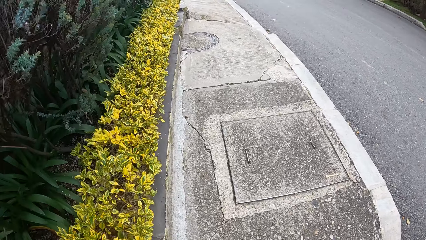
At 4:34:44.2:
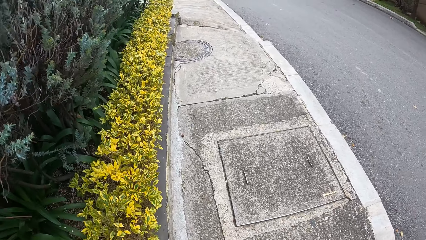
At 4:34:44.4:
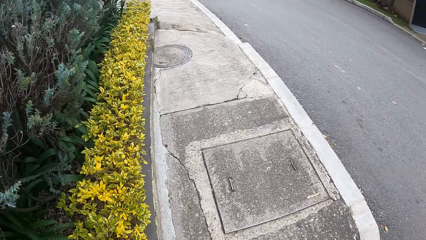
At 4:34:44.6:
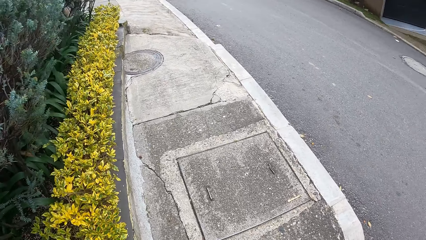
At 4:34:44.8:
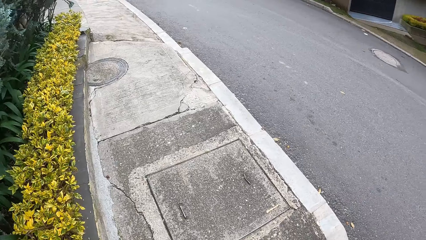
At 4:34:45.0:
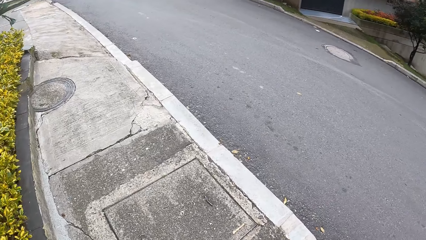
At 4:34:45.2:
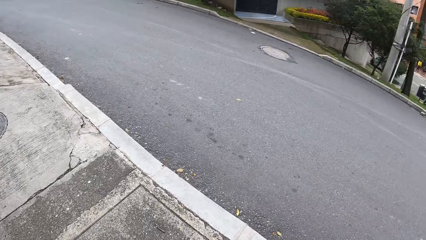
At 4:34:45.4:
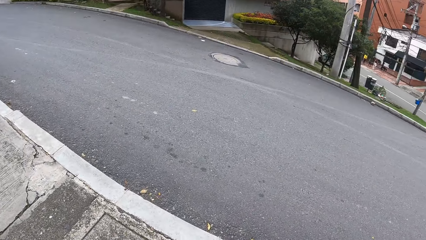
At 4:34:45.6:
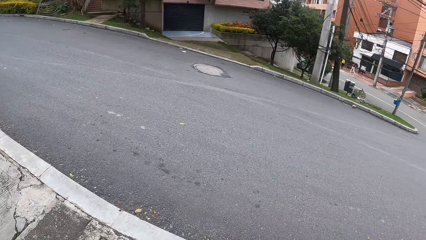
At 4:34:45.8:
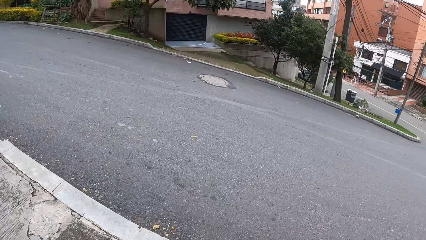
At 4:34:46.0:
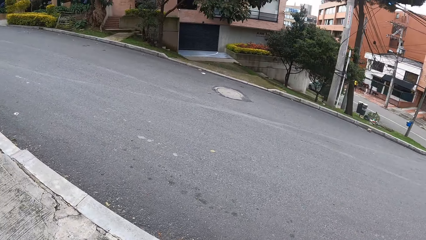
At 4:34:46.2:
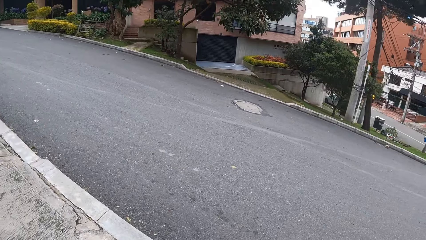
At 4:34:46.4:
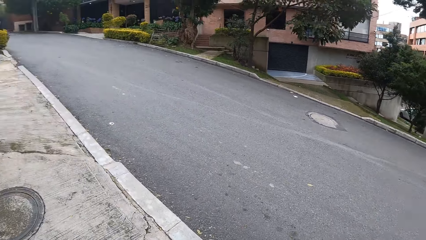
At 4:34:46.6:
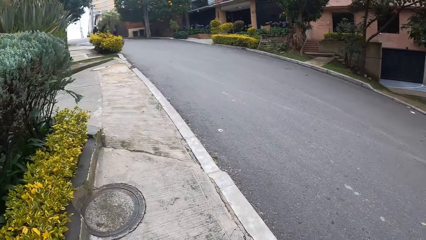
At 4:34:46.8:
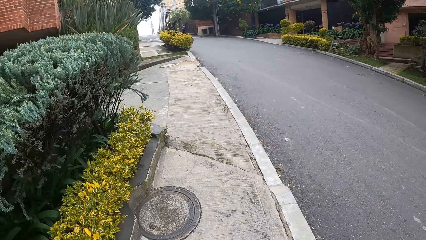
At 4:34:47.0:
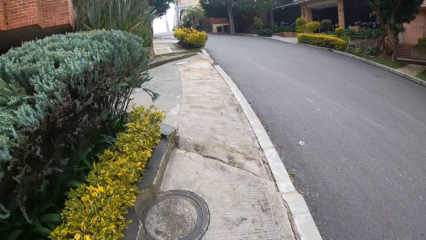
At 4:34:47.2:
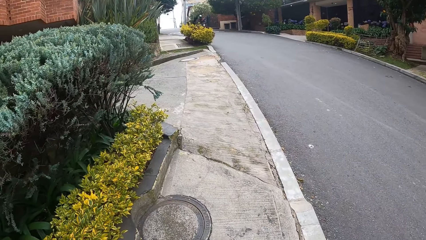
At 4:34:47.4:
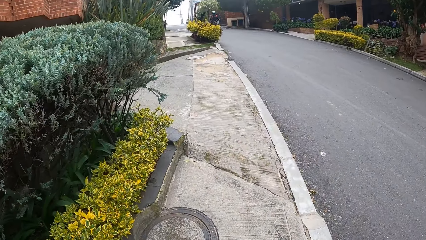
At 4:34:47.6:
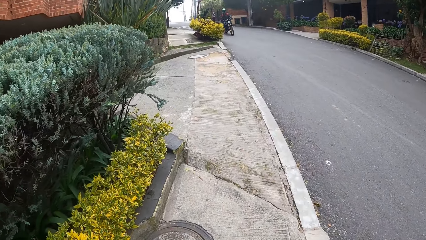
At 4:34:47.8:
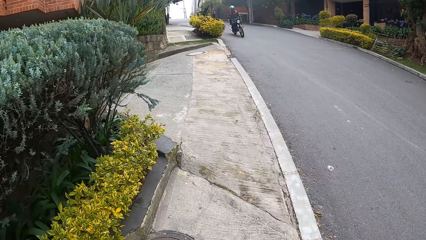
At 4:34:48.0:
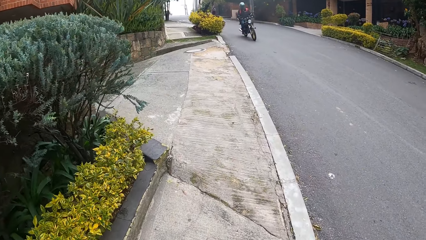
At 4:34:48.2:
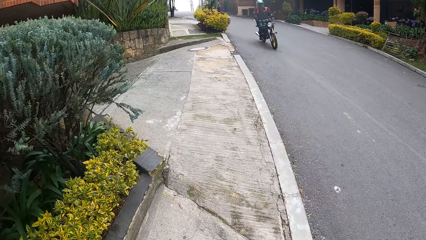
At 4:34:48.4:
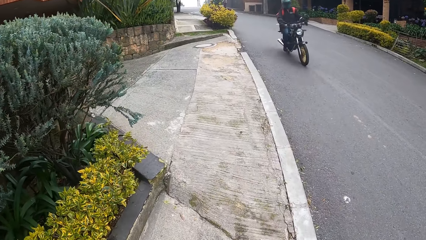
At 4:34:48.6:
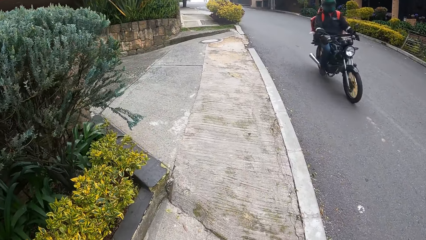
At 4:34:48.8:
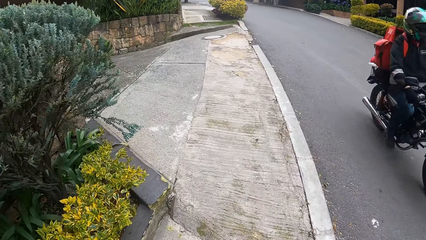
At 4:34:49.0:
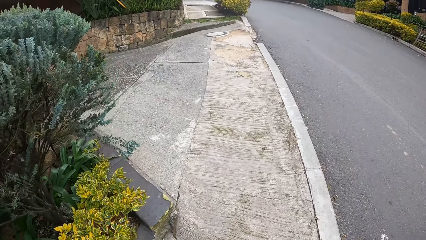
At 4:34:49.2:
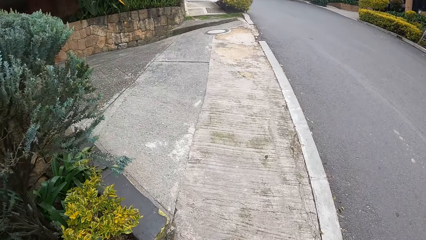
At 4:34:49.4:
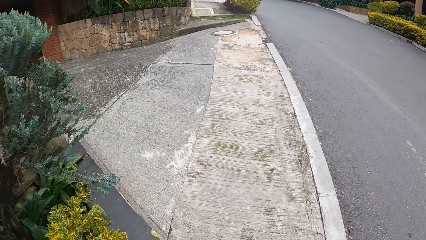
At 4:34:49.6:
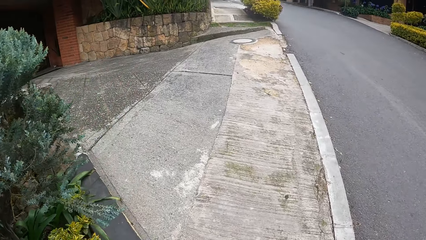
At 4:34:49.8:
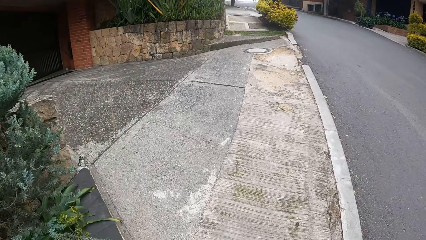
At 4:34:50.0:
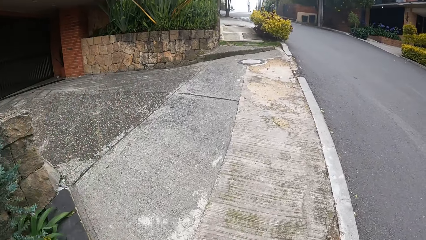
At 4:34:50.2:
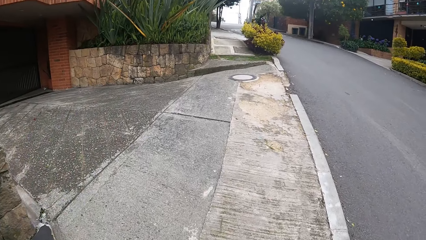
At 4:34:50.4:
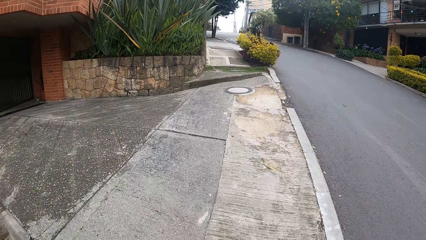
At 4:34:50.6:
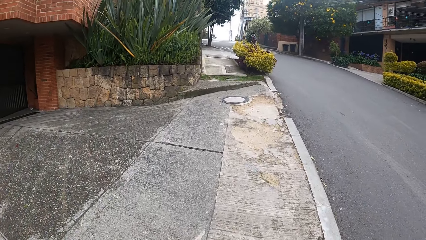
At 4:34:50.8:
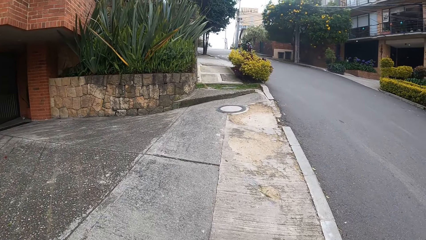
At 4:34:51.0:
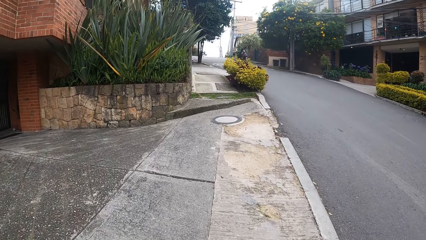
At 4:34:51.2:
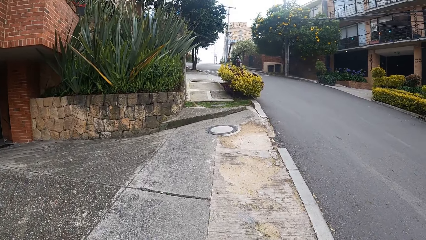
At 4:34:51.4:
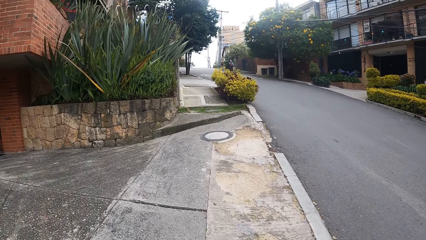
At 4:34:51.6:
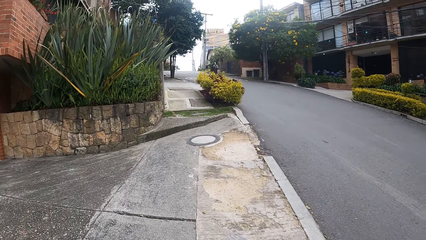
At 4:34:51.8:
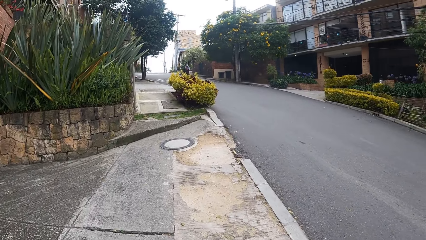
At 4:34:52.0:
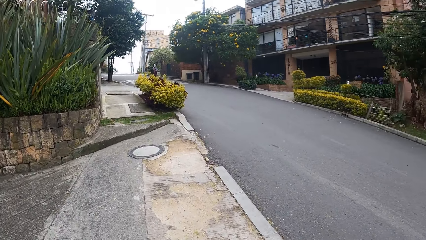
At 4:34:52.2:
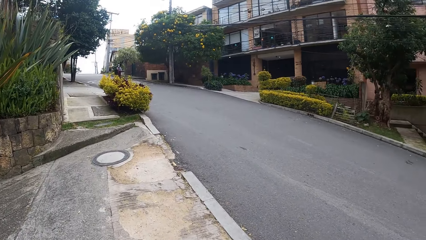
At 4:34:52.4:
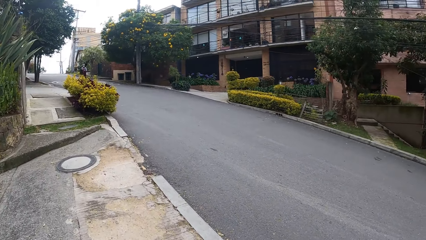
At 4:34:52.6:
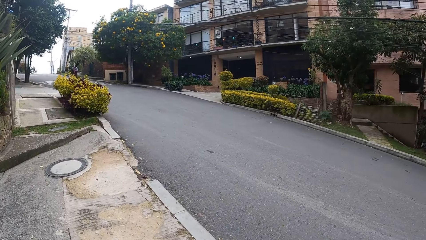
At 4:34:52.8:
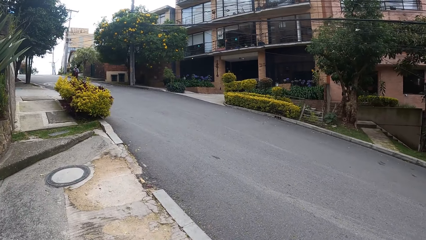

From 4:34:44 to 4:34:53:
The camera wearer turns around the road. They walk on the sidewalk.

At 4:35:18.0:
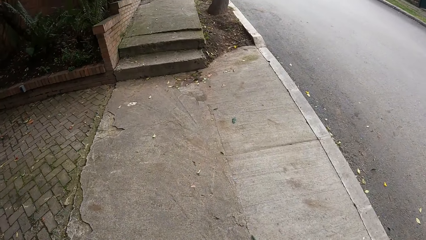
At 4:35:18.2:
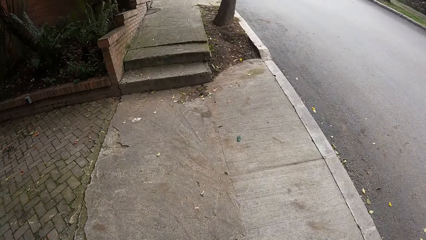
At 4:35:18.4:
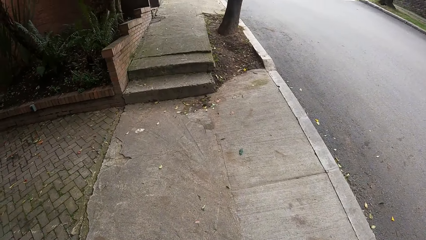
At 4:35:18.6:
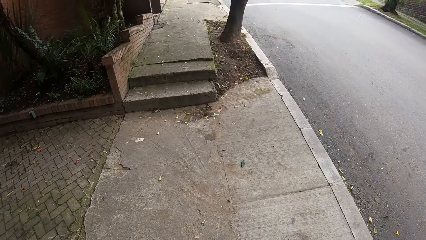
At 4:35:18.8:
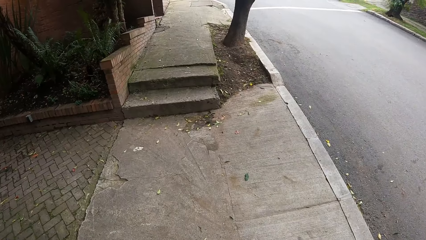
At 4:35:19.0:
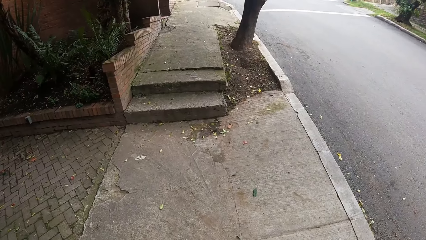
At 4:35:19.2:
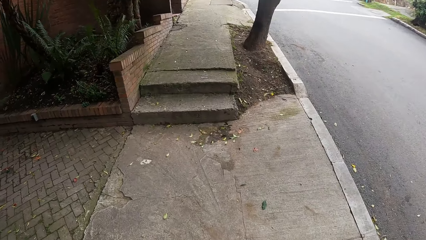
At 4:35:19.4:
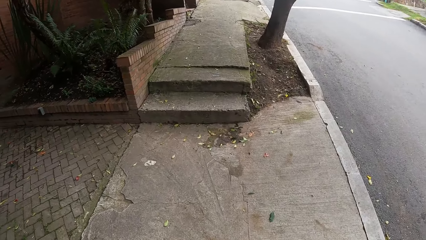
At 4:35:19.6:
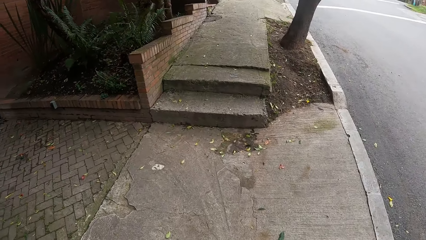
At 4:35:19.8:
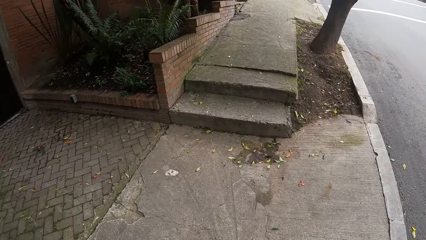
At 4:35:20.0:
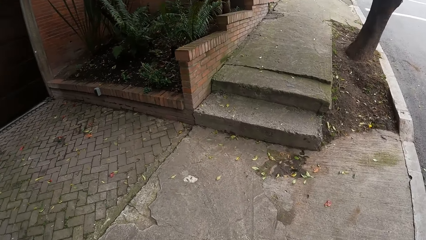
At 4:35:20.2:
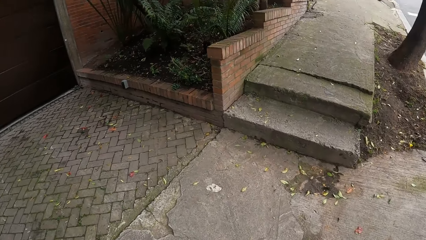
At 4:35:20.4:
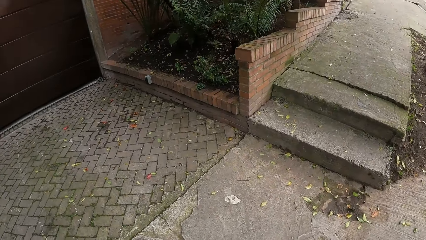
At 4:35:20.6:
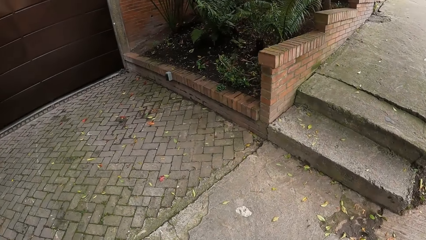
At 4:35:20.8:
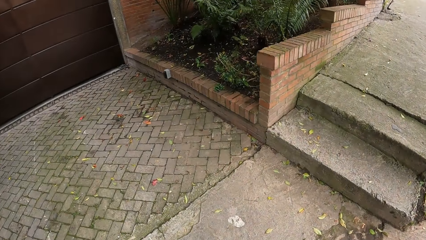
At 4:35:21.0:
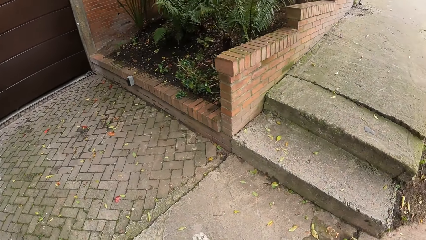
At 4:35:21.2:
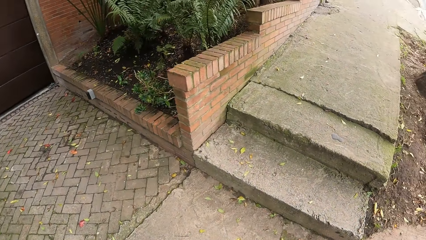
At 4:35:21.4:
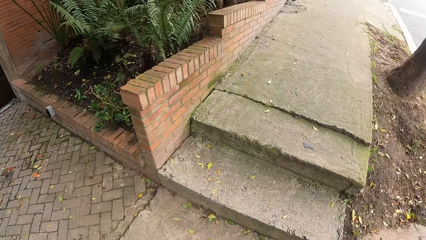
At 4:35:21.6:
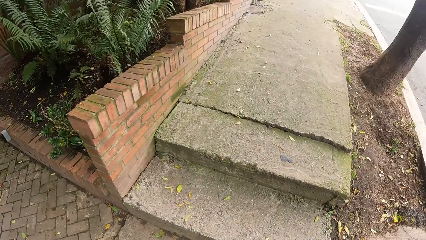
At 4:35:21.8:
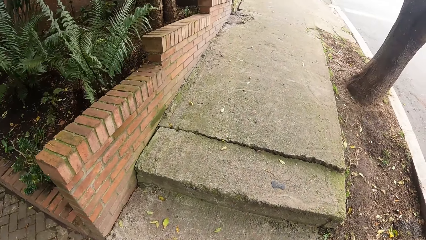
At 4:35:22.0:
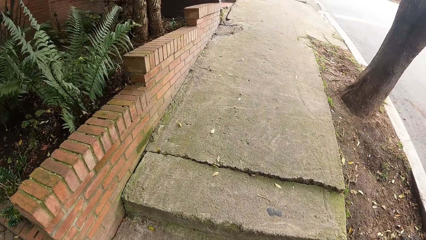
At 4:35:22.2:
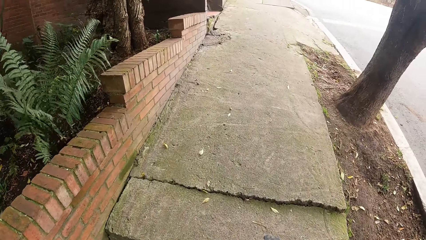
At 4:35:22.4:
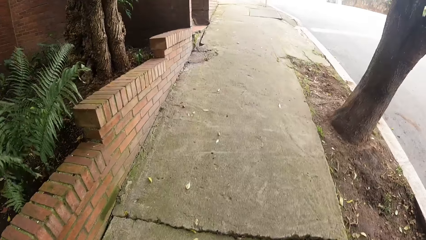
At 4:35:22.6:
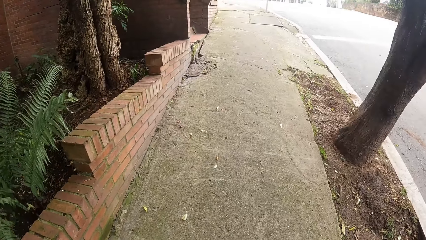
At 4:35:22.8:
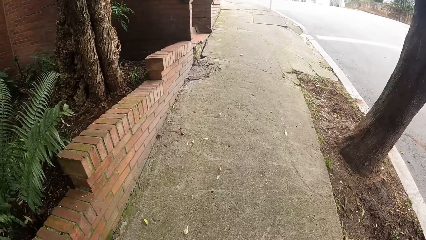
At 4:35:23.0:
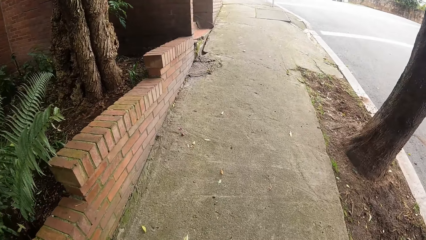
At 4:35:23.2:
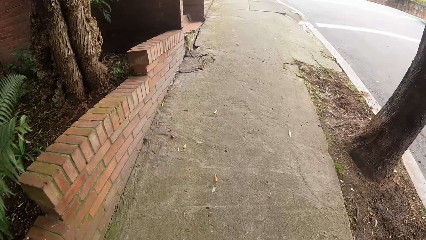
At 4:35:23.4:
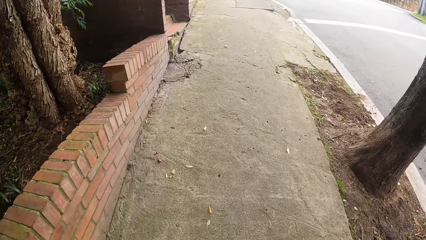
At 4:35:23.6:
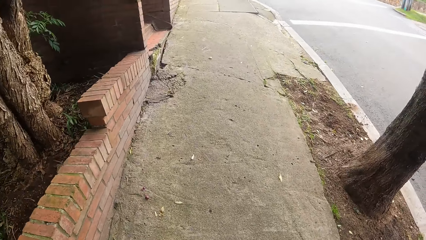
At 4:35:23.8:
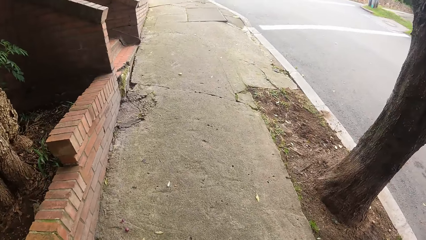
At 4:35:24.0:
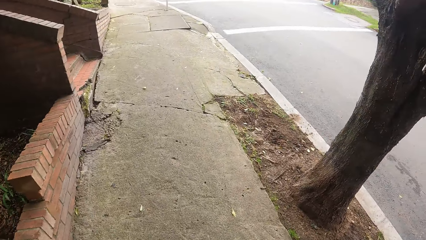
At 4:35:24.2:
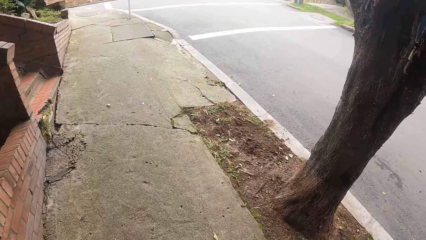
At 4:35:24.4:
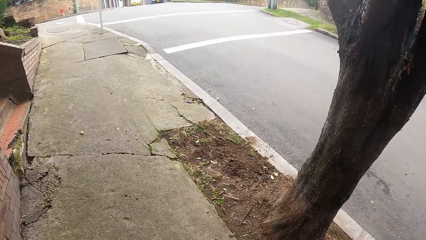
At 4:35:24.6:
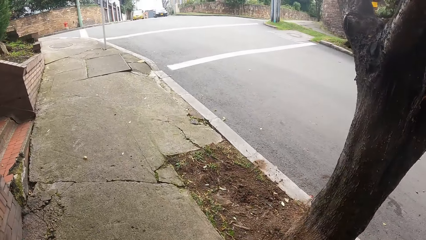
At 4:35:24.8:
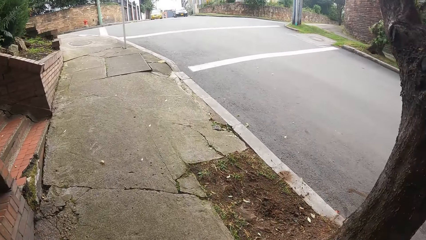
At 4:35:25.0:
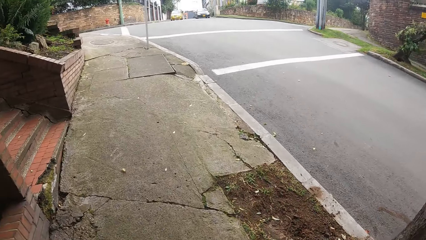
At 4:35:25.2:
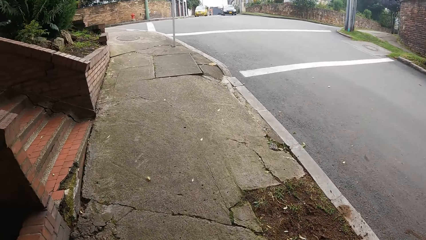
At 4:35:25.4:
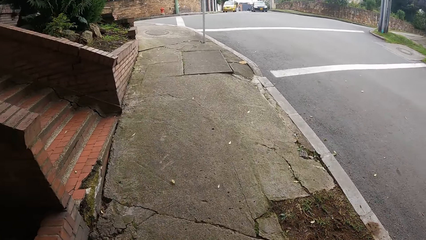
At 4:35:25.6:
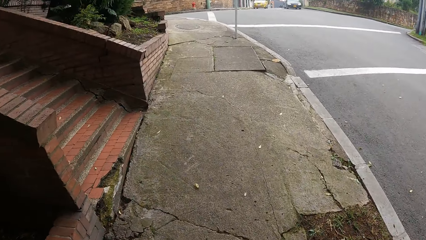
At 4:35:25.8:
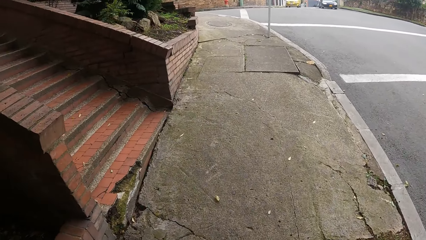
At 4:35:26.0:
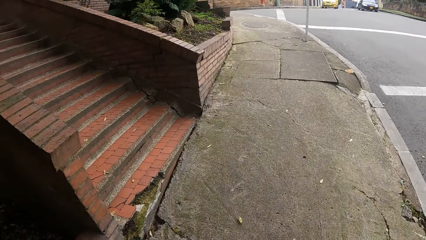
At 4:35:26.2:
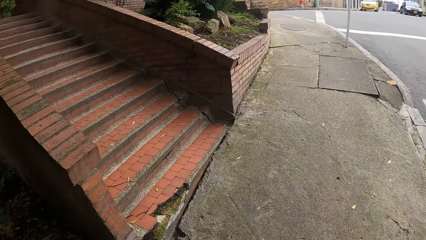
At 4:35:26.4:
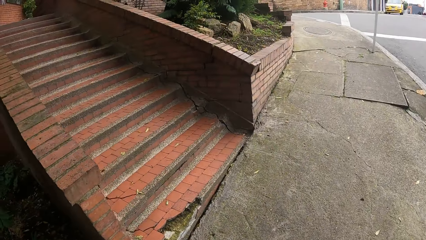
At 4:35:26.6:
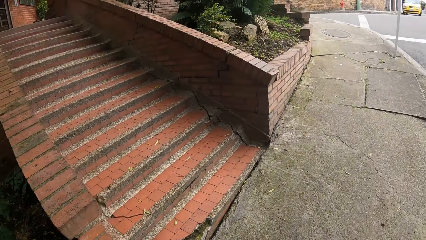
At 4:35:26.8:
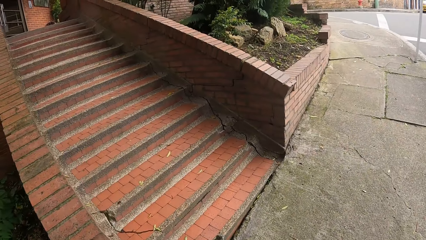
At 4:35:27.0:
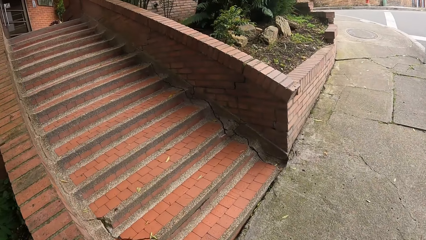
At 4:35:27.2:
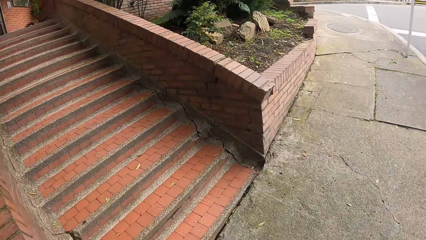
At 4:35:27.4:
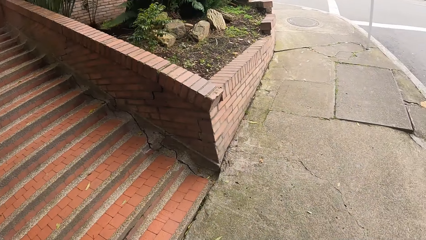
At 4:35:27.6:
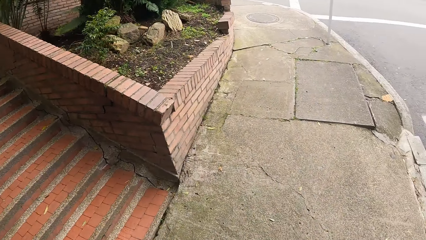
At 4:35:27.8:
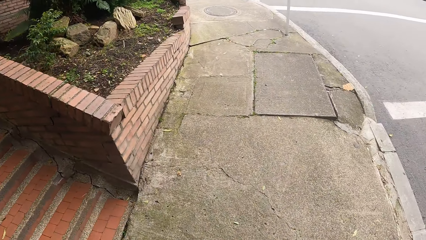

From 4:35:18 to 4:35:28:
The camera wearer looks at a driveway. They look at stairs.
